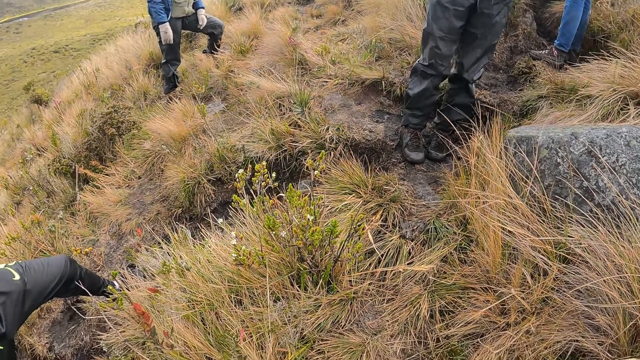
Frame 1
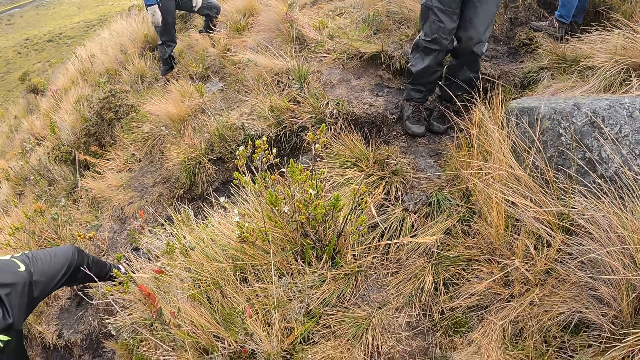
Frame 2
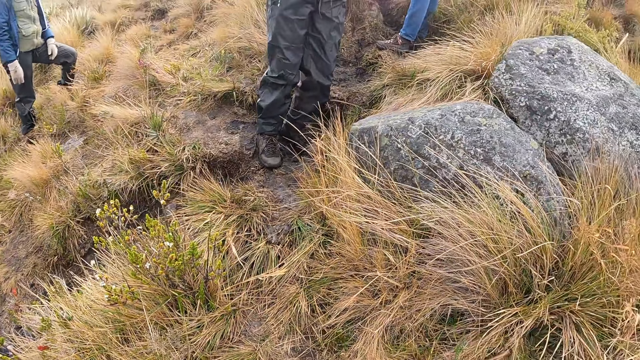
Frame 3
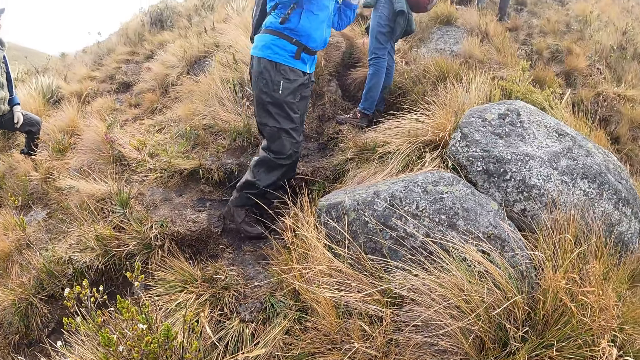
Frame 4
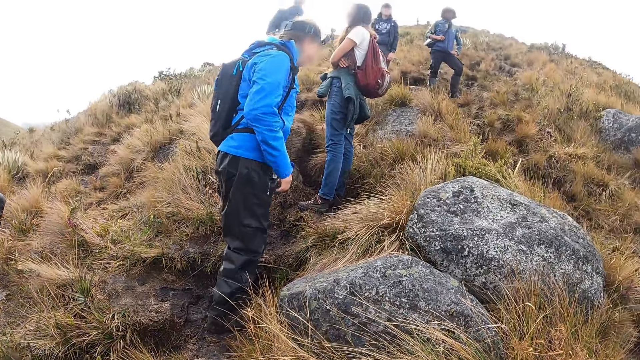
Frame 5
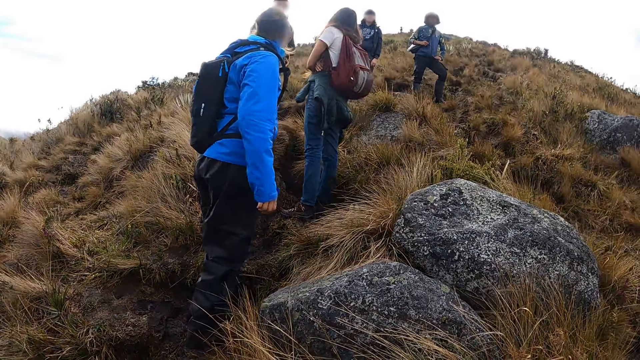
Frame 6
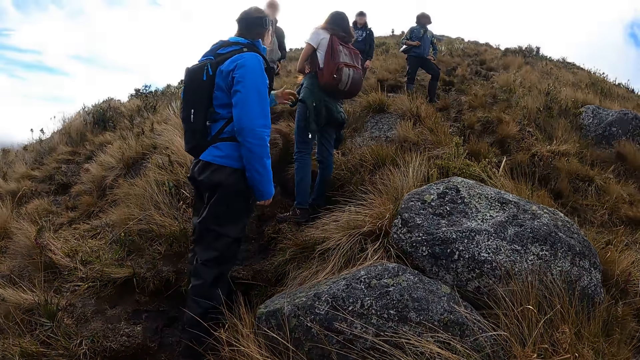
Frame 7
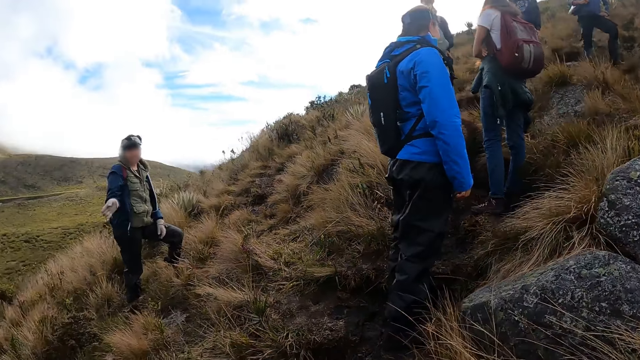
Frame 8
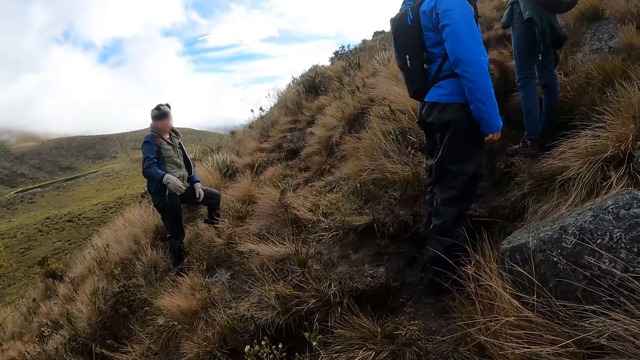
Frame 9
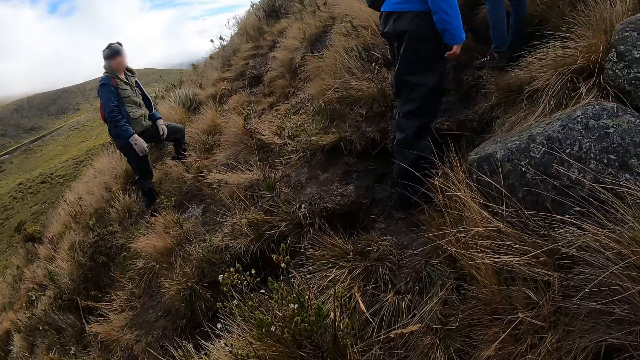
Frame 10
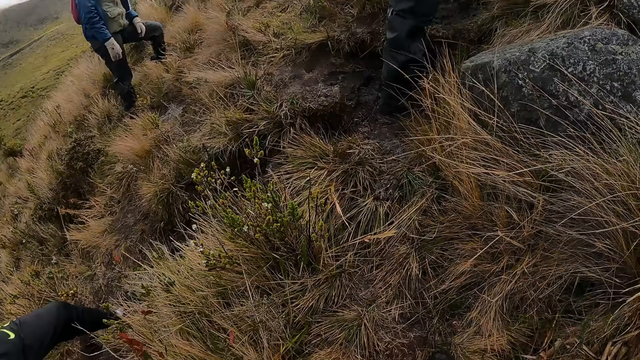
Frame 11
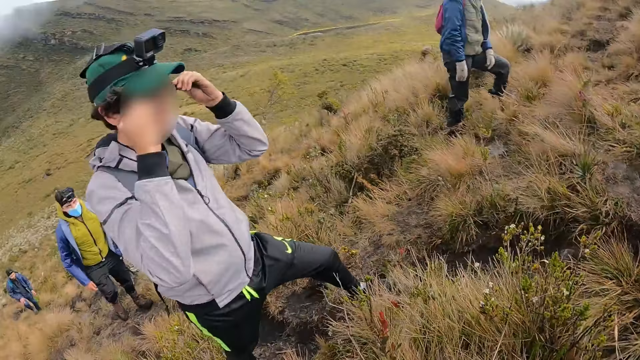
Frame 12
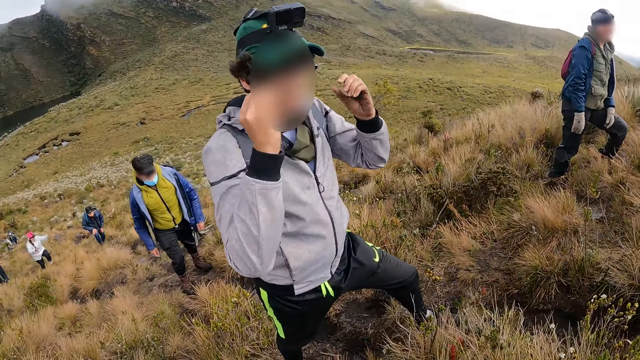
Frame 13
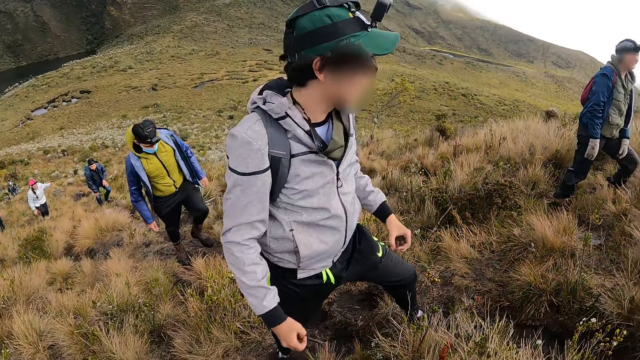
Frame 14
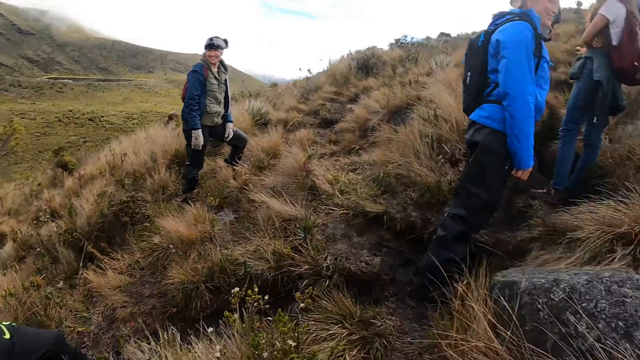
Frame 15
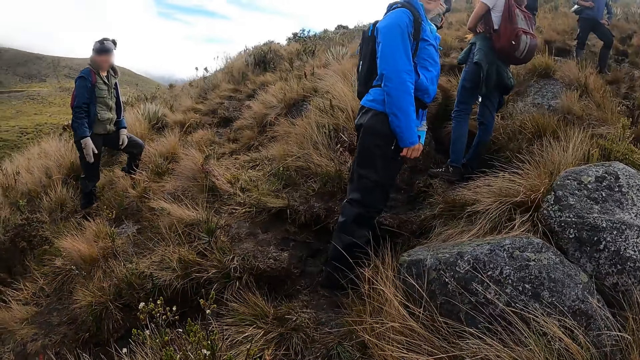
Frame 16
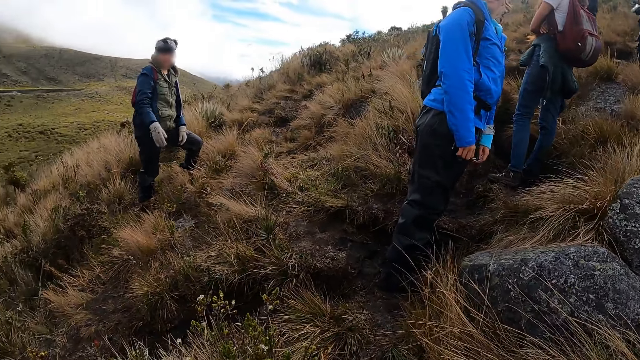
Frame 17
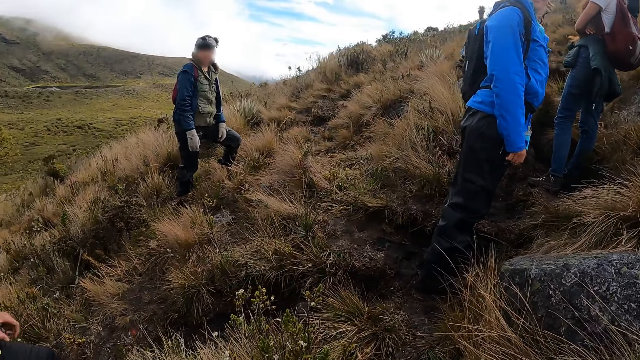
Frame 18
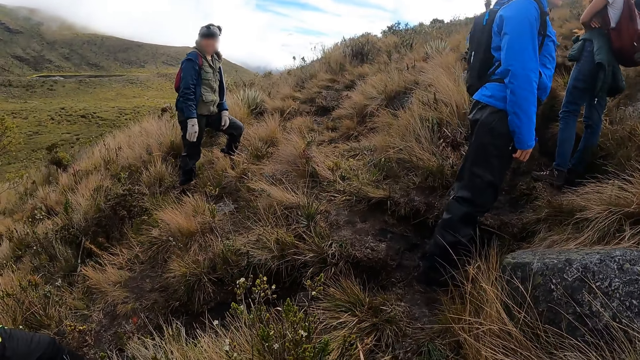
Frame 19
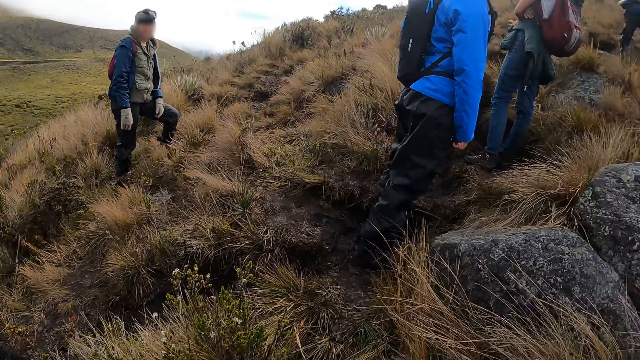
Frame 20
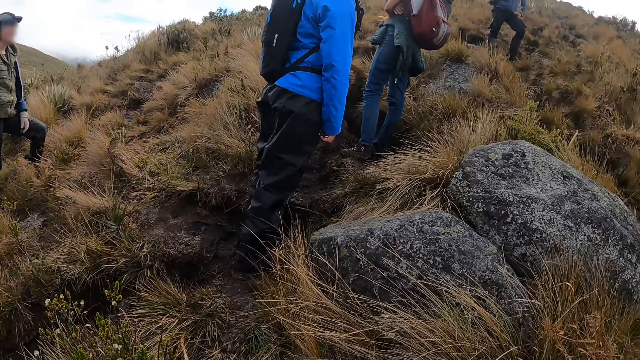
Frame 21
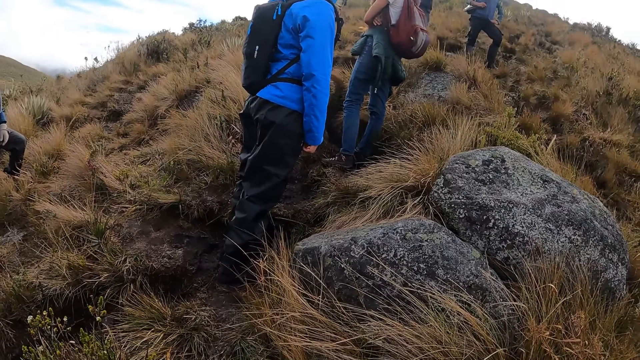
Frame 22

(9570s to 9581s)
A man stands. Another man adjusts the pair of glasses on his face with both hands. The first man waves a hand.

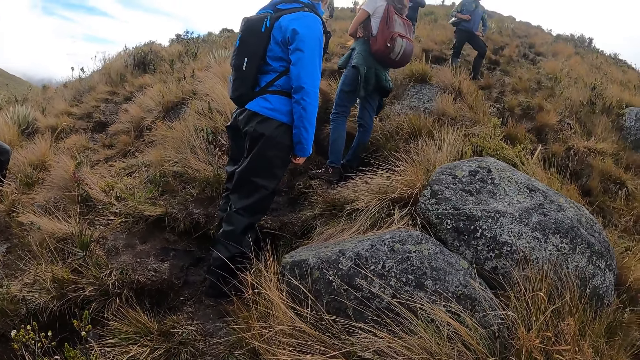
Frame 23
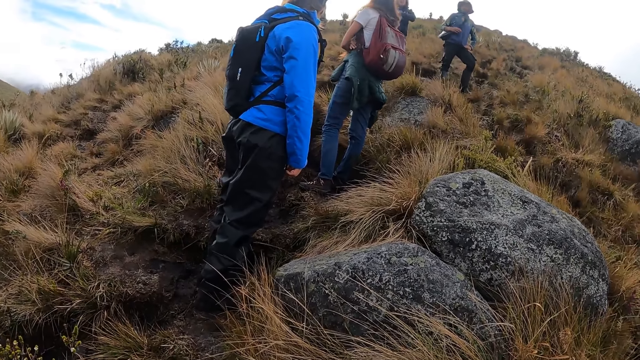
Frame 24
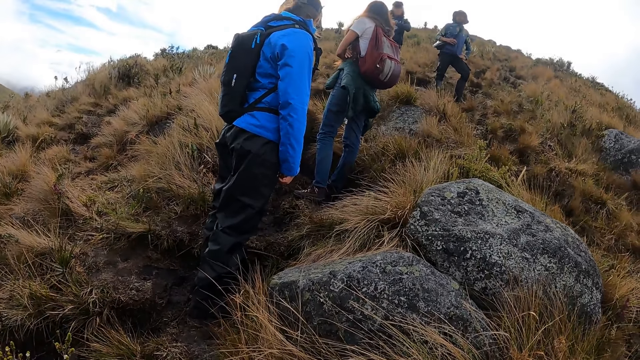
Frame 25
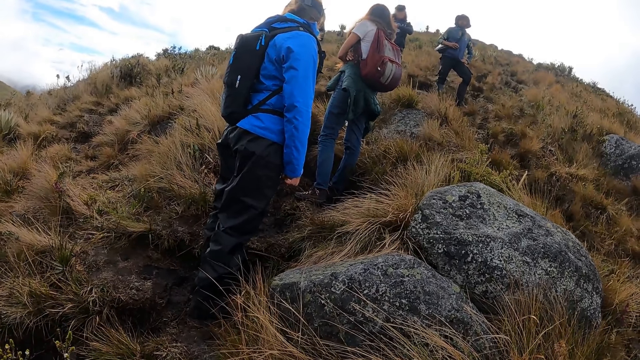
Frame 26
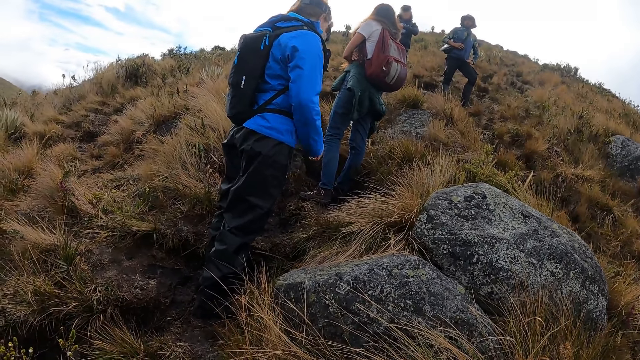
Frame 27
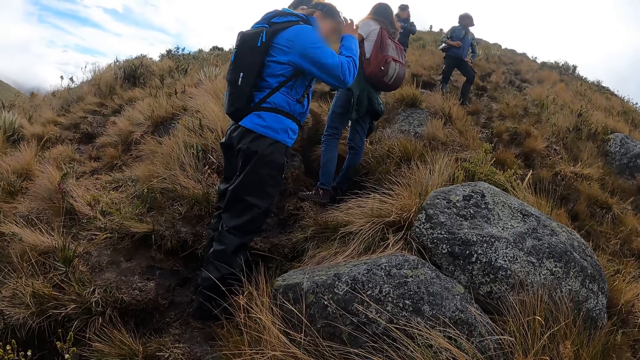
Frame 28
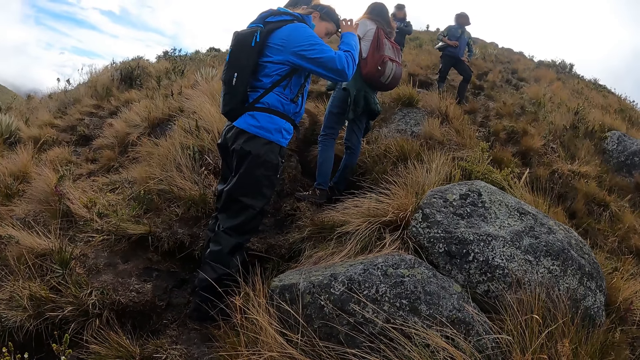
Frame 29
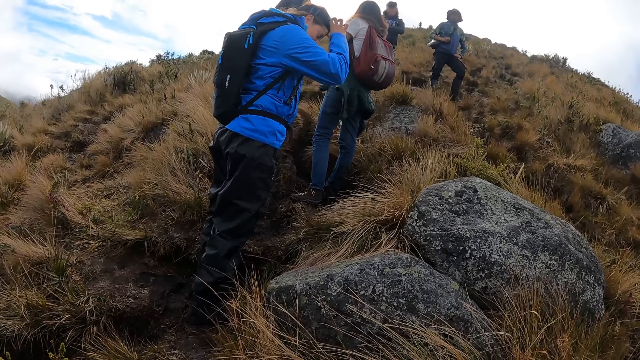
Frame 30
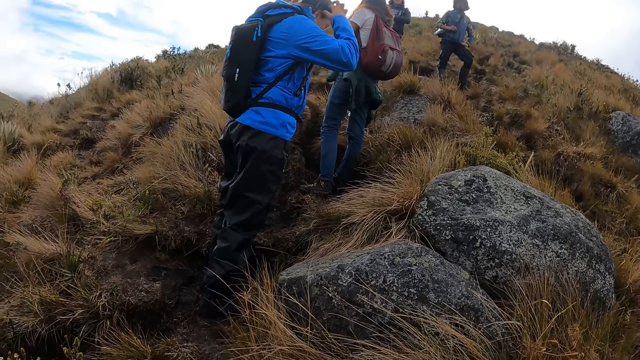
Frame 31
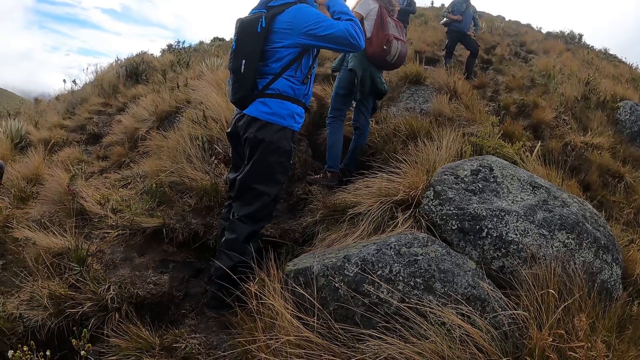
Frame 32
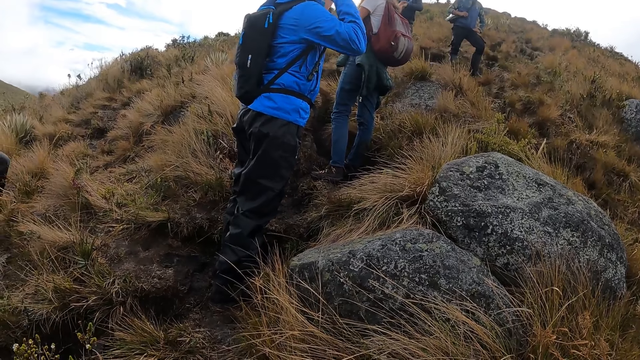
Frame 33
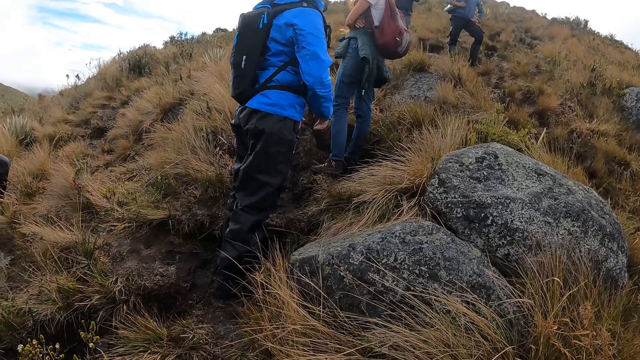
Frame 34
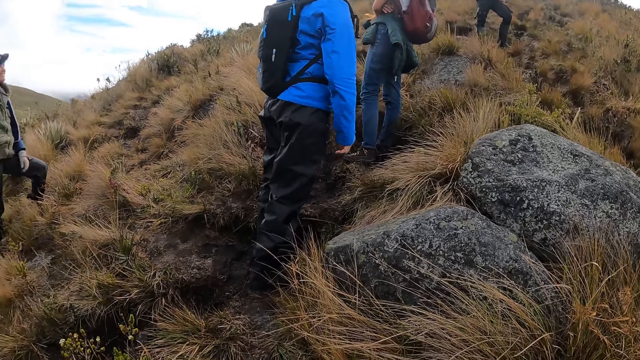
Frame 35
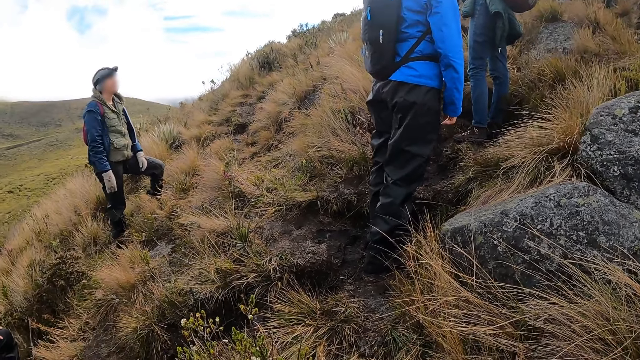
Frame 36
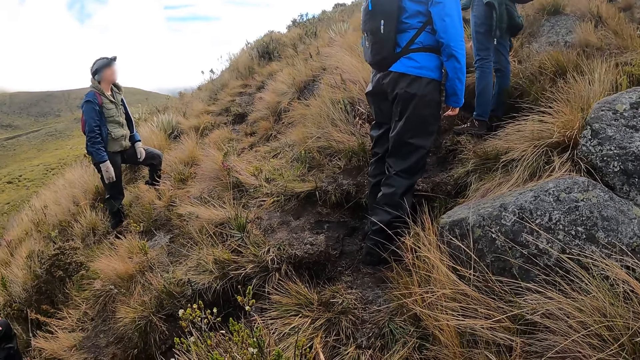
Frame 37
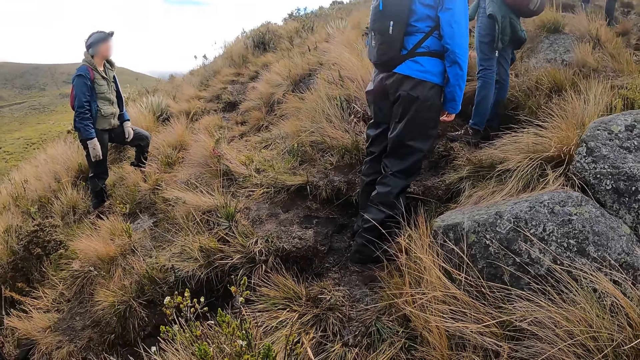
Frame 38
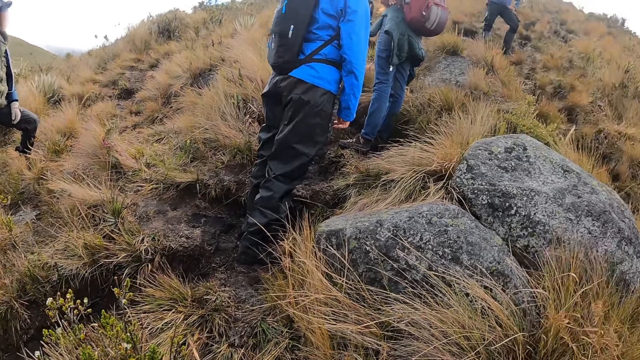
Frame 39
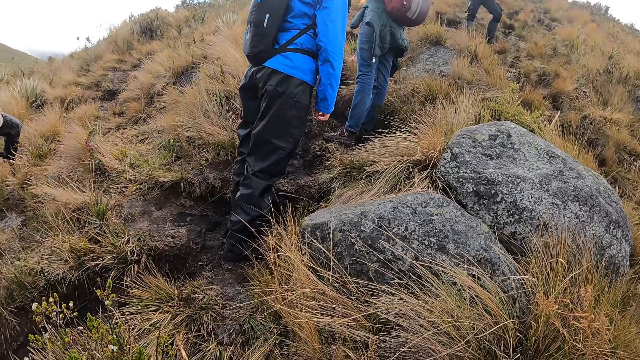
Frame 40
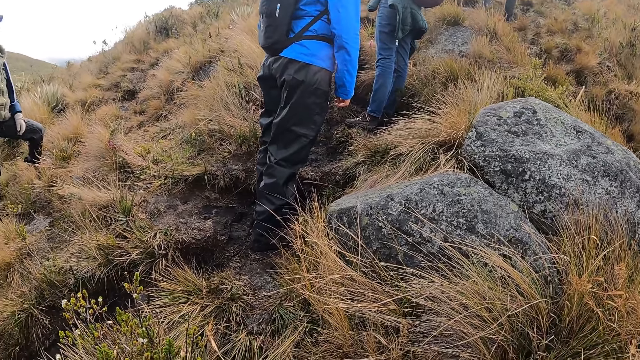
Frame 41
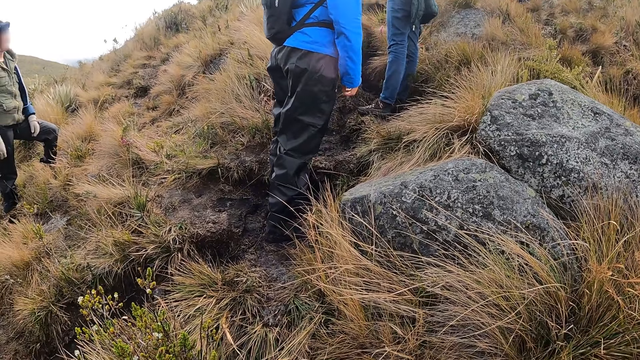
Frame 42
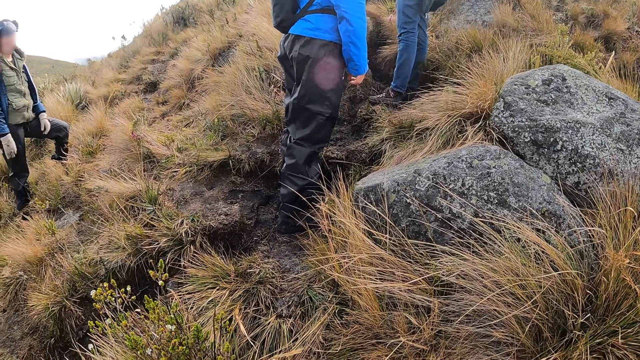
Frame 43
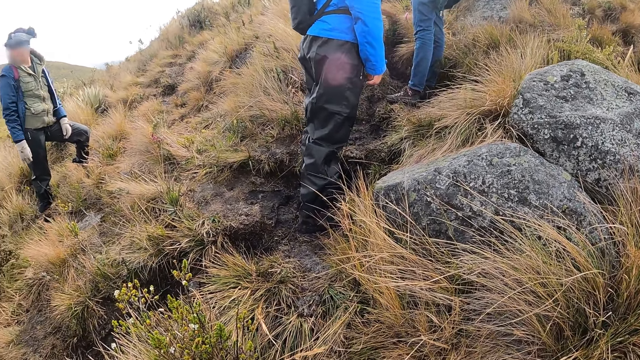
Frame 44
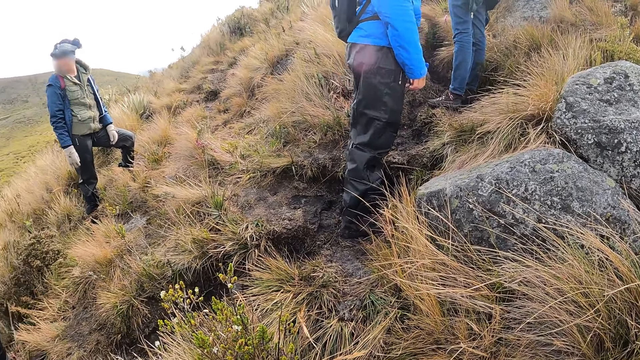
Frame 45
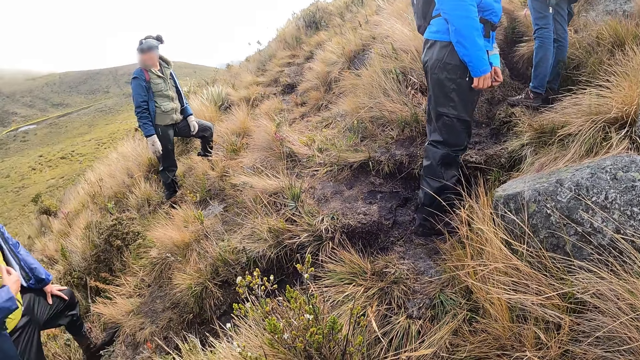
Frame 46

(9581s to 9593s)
A man stands. A woman adjusts a camera or cap on her head with both hands. The man stands.
